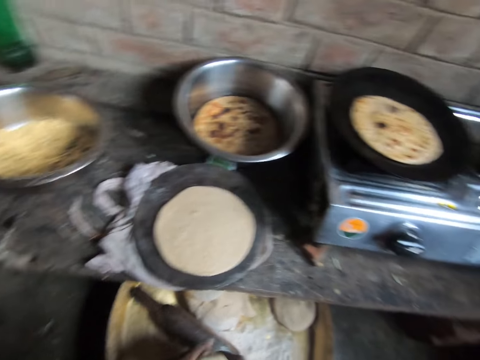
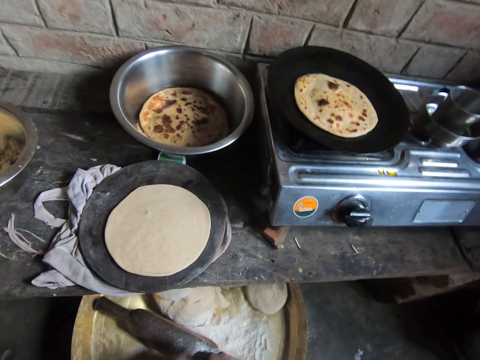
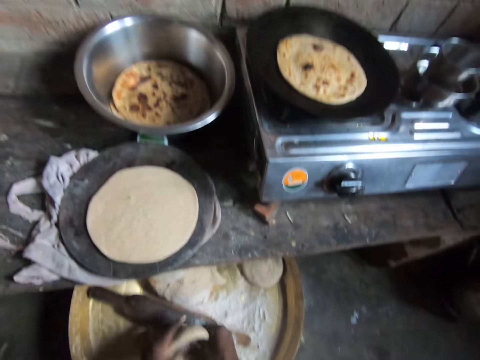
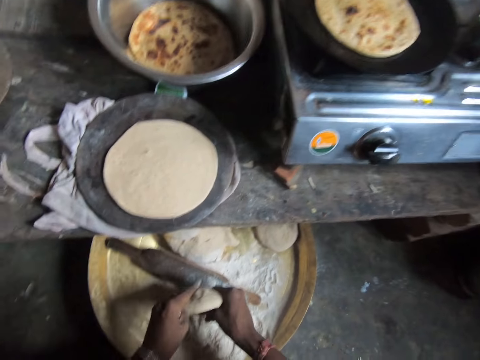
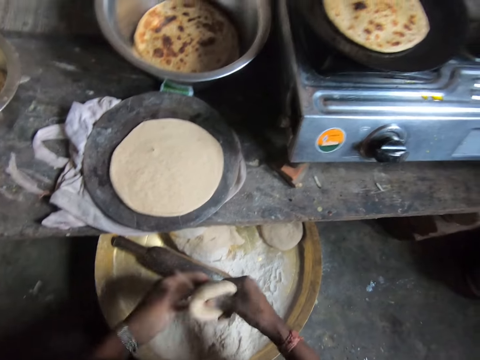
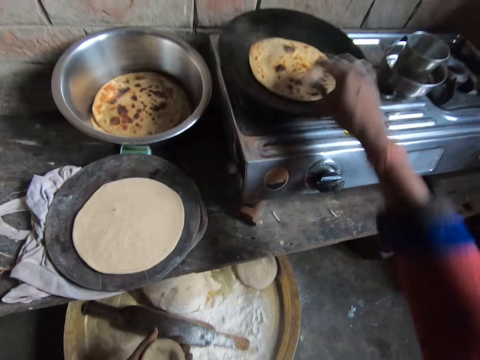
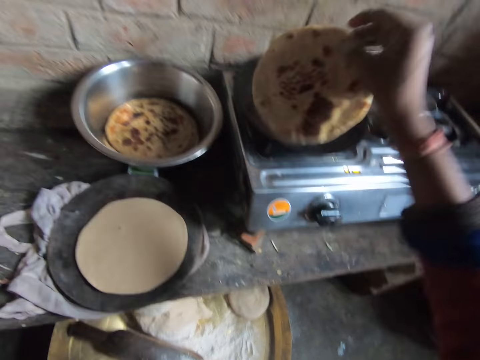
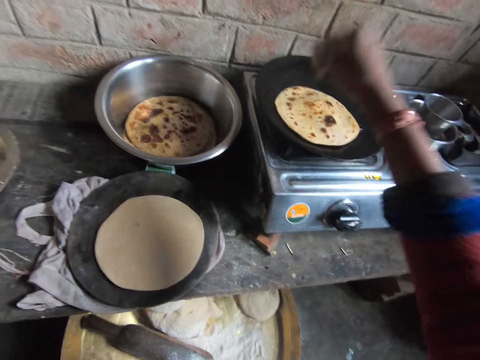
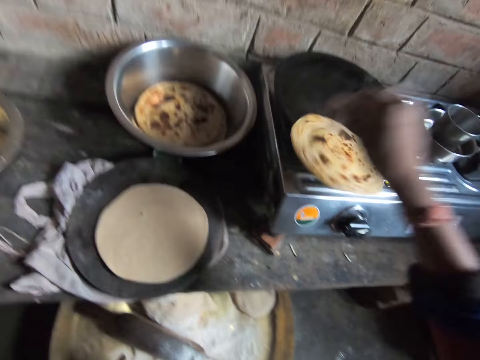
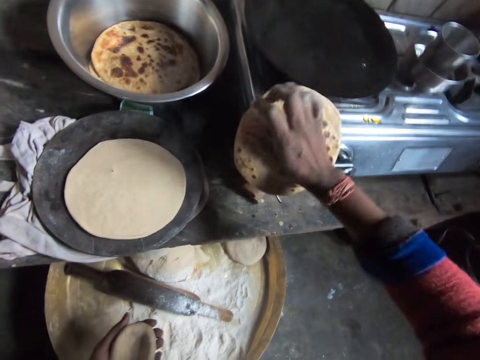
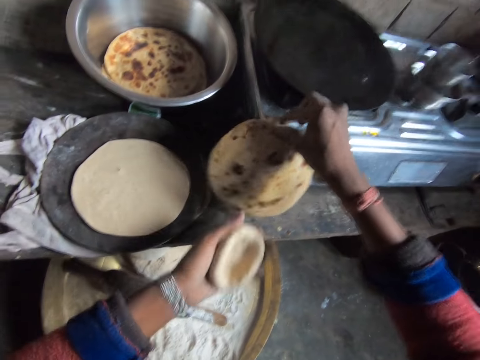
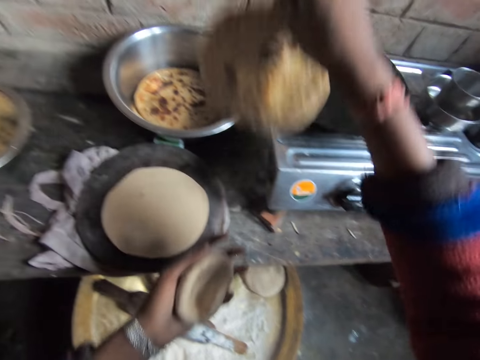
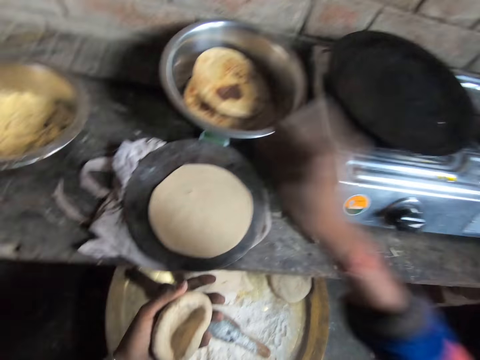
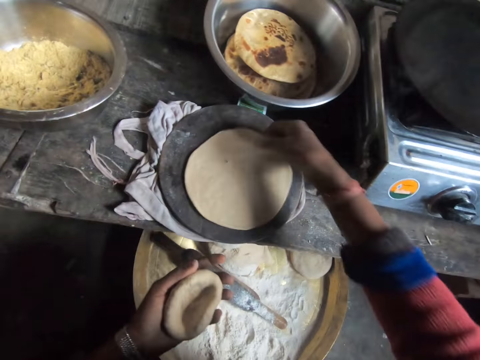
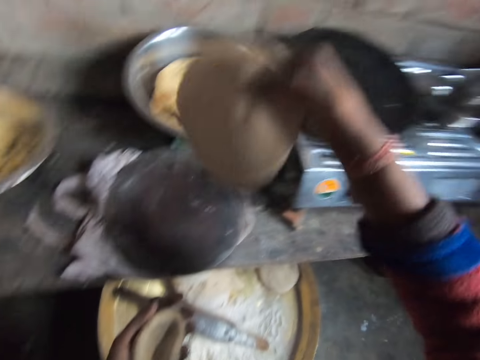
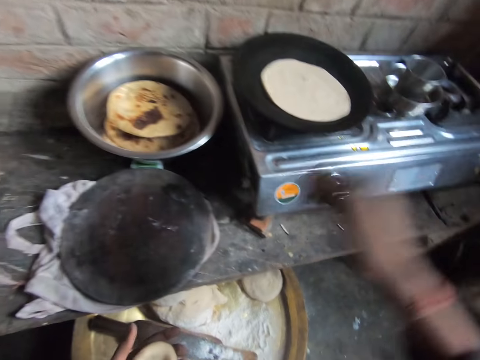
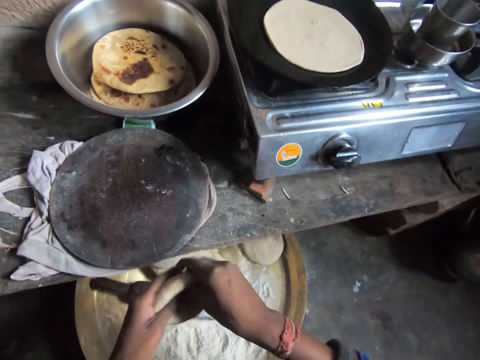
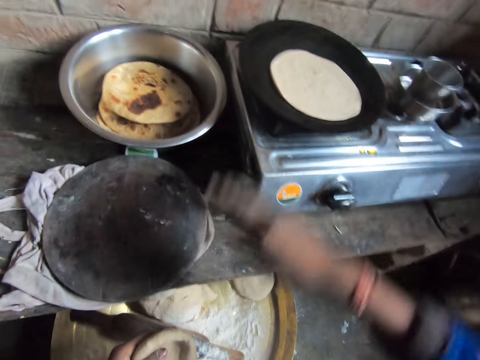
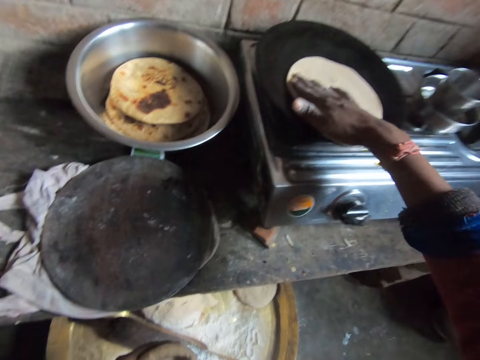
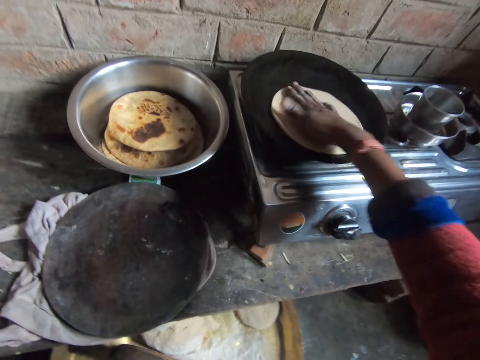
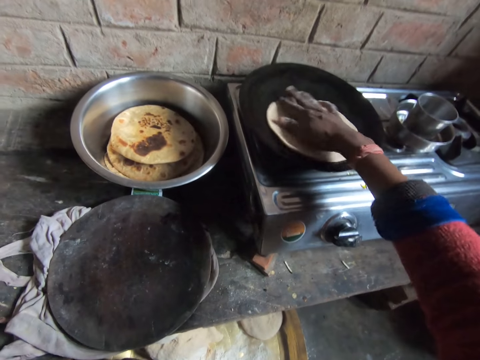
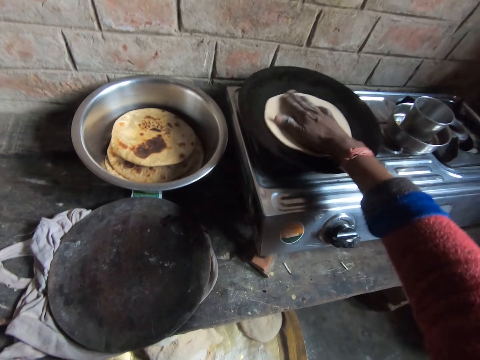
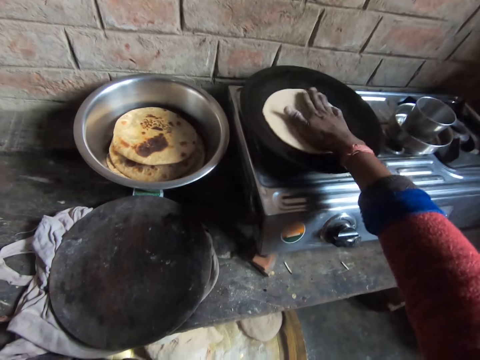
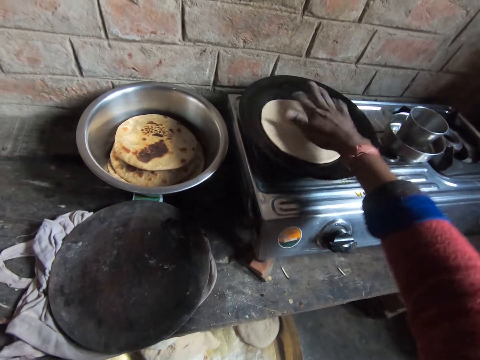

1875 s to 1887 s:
The camera wearer takes the chapati bread on the pan. He checks the flatbread in the pan. He drops the chapati bread in the bowl. He takes the dough on the cutting board with his right hand. He drops the dough on the pan. He kneads the dough and adjusts the dough on the pan.

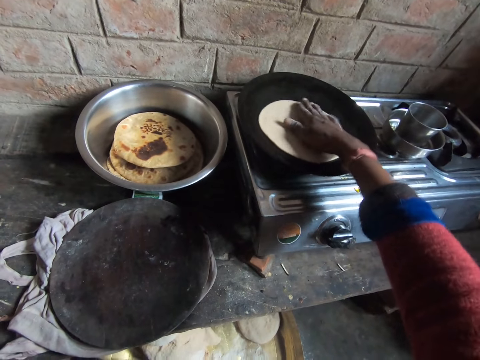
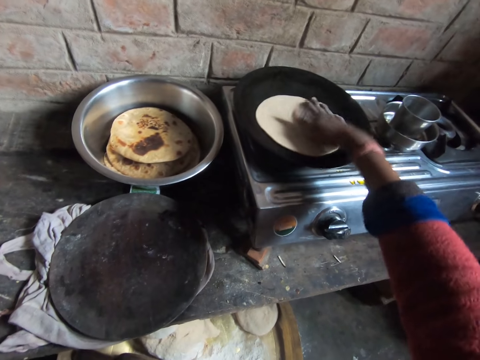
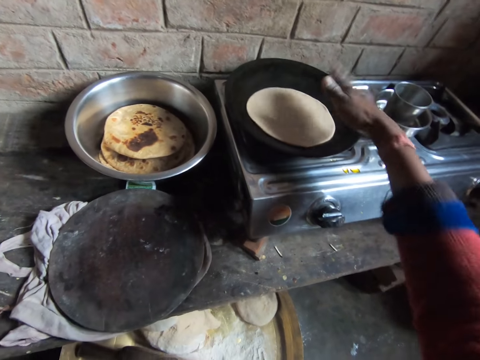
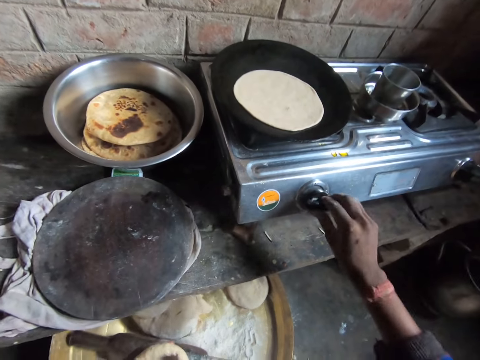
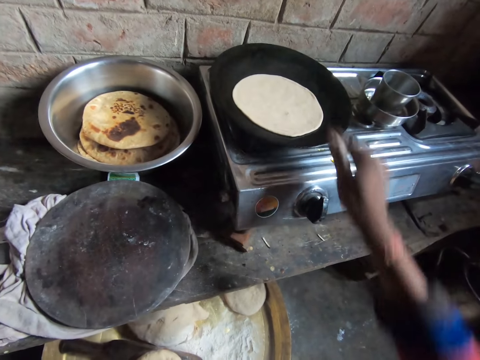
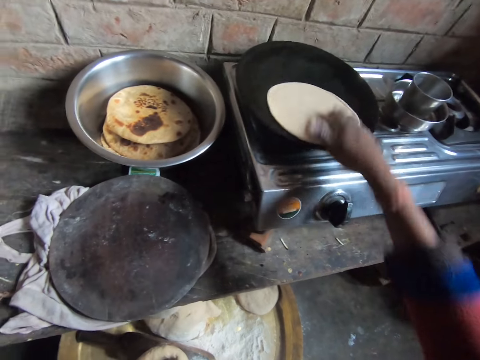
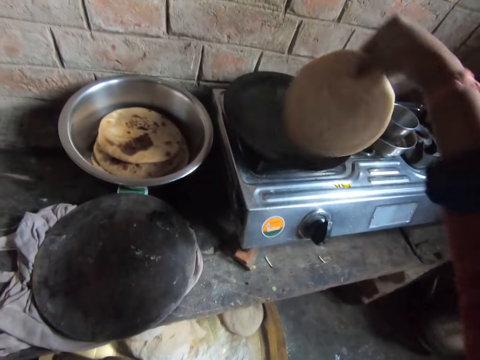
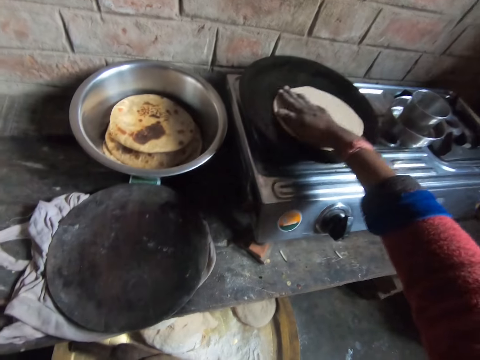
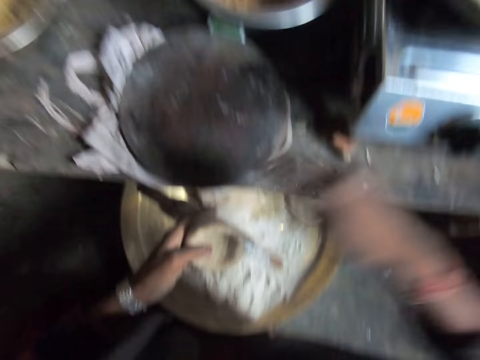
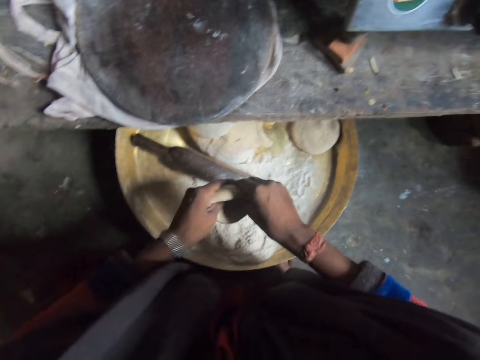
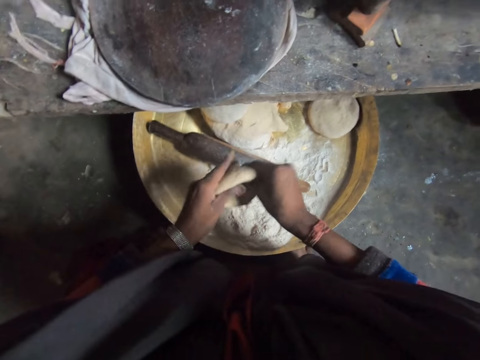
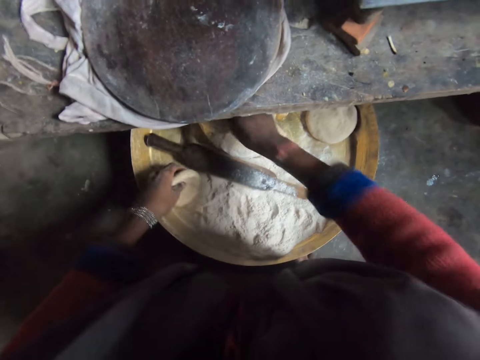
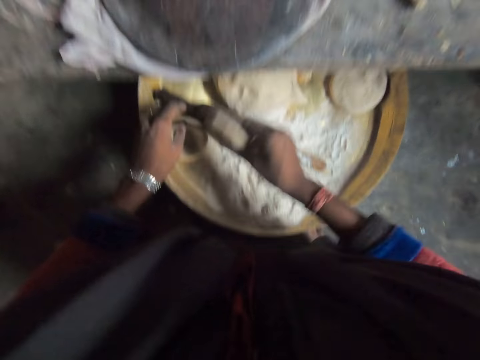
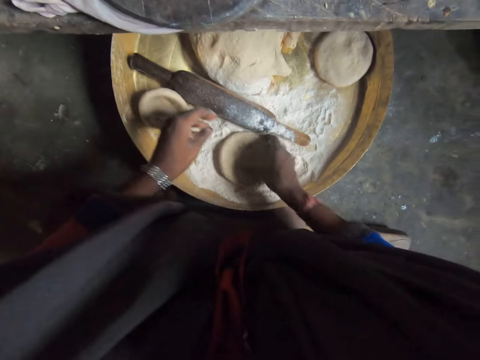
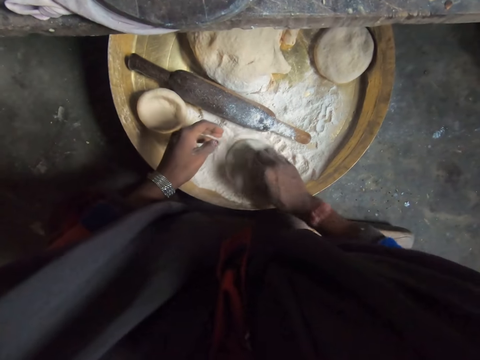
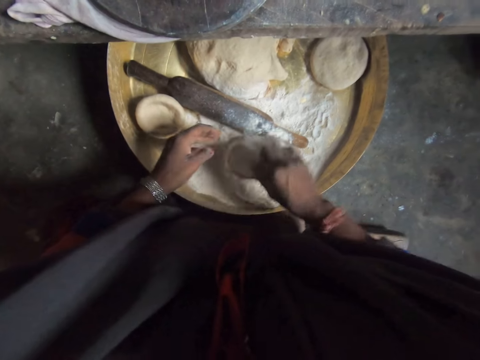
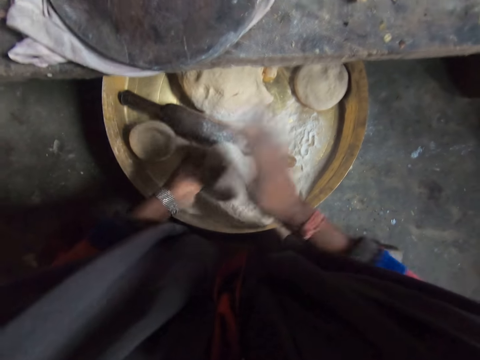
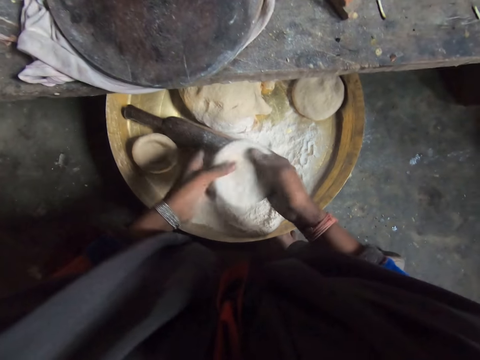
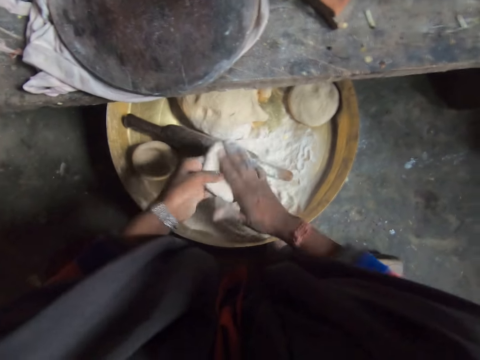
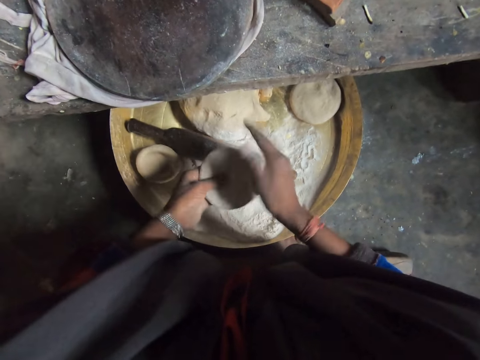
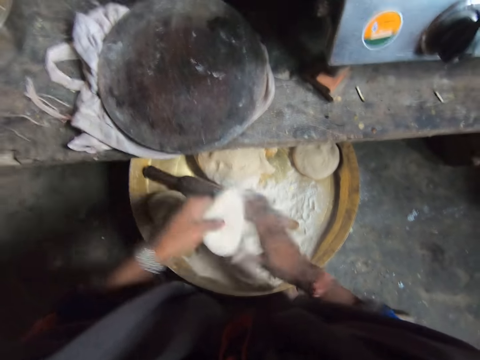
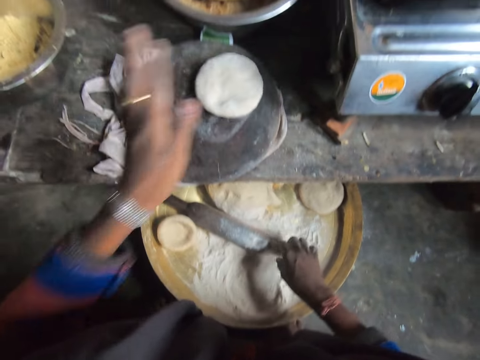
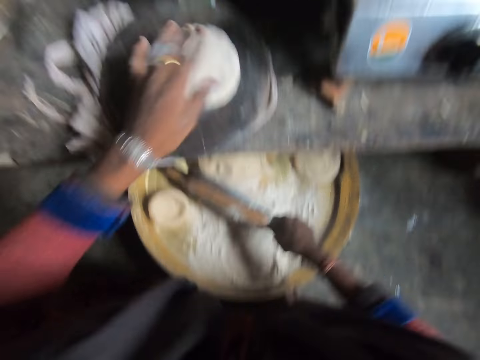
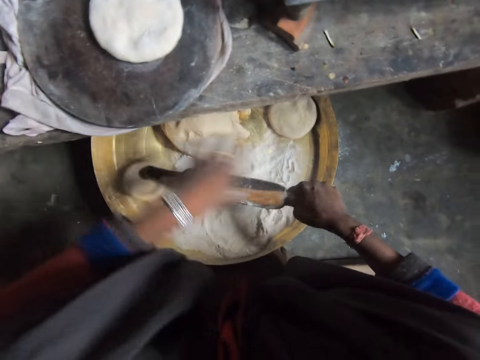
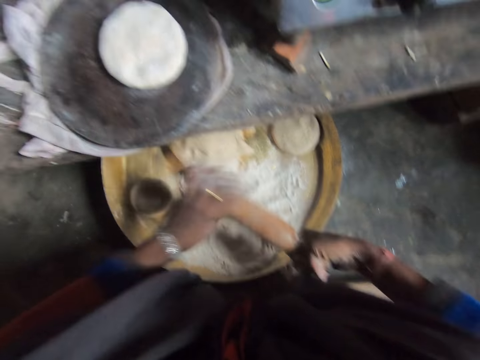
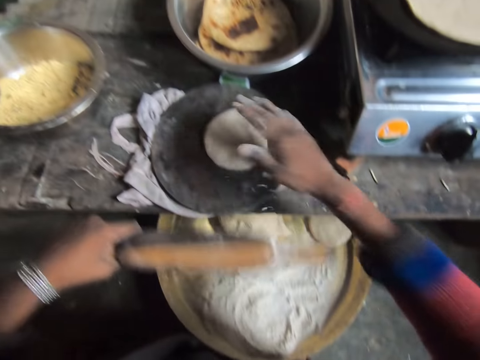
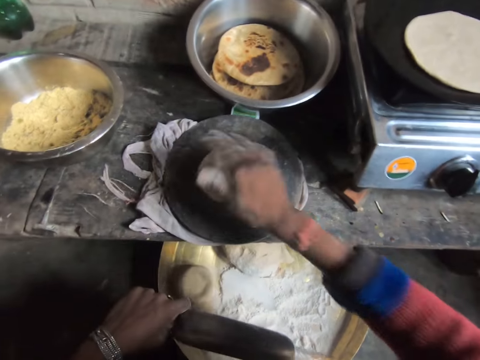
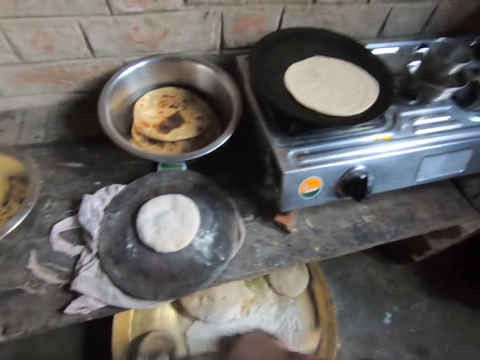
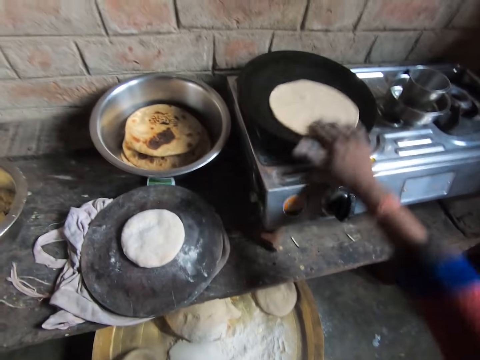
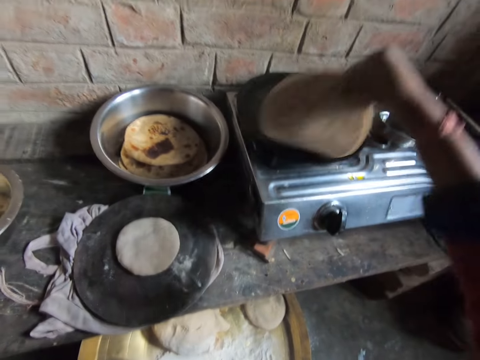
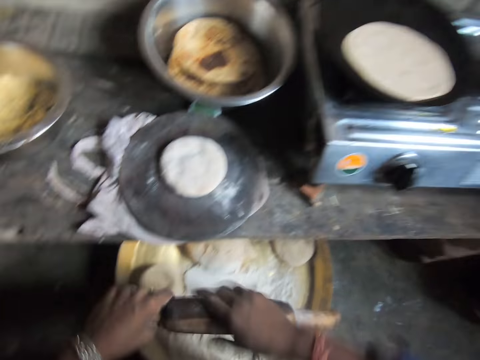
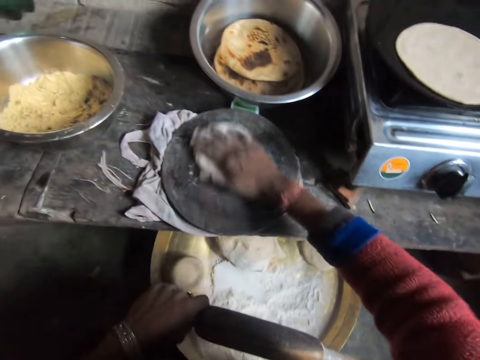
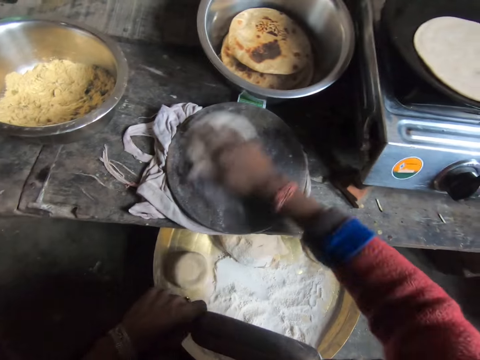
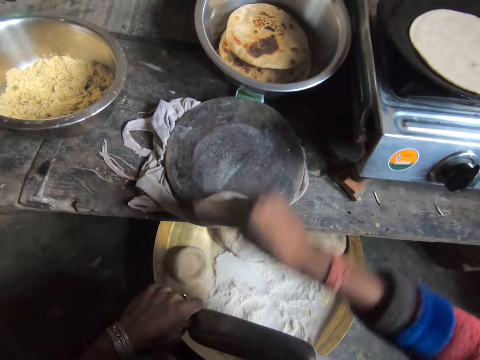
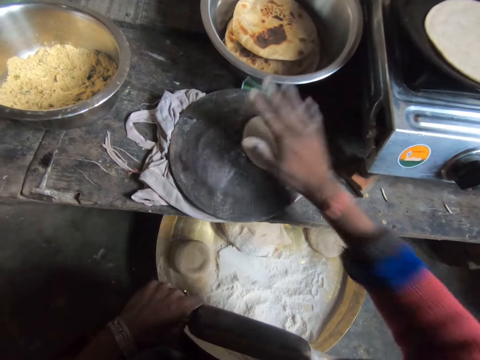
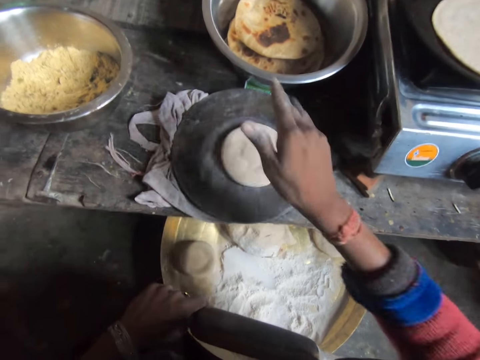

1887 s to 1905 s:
The camera wearer adjusts the burner knob. He adjusts the dough on the pan. He kneads the dough. He takes a dough with his right hand. He drops the dough in his left hand. He kneads the dough. He turns the dough in the flour. He drops the dough on the cutting board. He takes the rolling pin with his right hand. He rubs his left hand on the rolling pin. He adjusts the dough on the cutting board. He adjusts the chapati bread on the dough. He checks the flatbread in the pan. He adjusts the dough on the cutting board.
